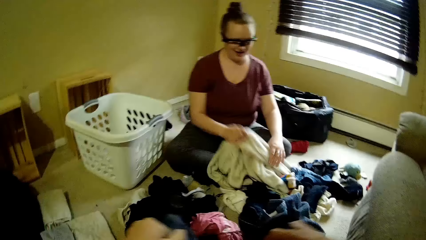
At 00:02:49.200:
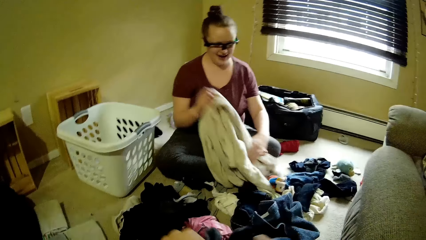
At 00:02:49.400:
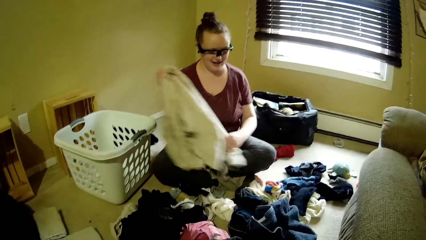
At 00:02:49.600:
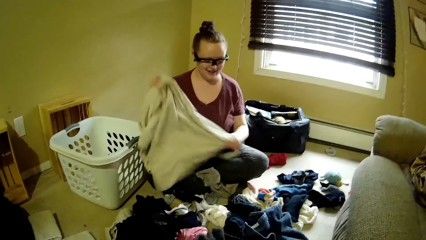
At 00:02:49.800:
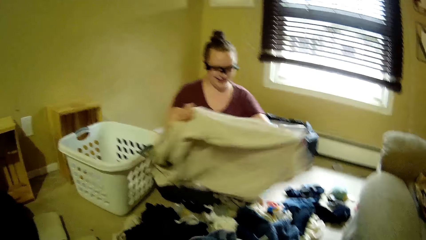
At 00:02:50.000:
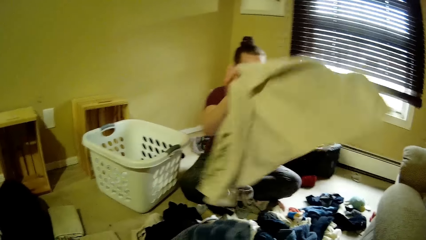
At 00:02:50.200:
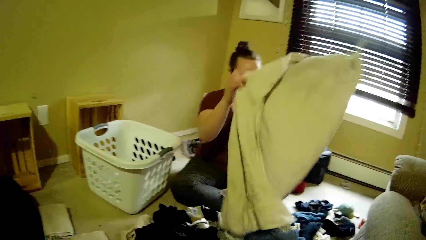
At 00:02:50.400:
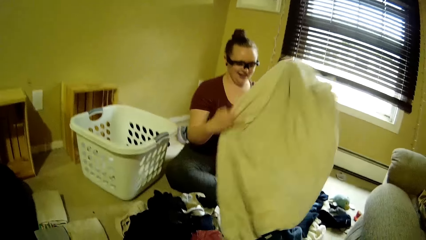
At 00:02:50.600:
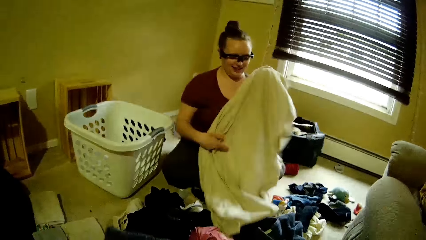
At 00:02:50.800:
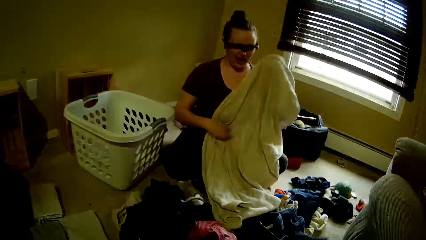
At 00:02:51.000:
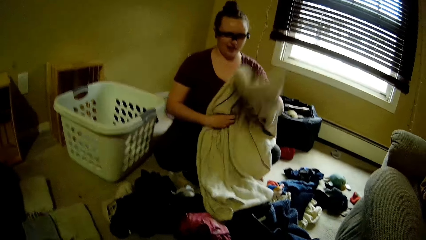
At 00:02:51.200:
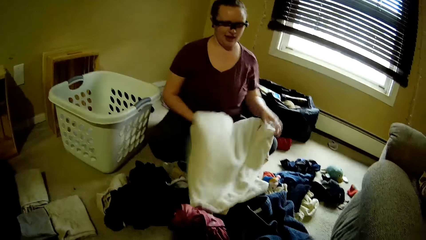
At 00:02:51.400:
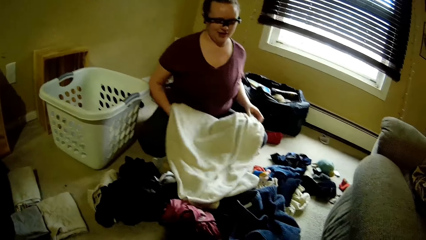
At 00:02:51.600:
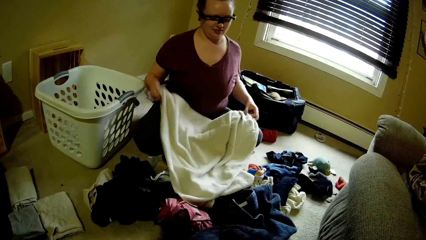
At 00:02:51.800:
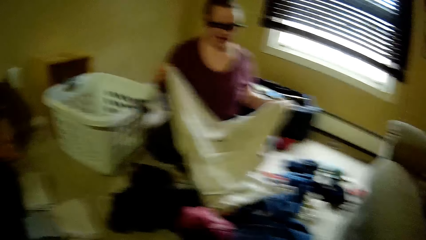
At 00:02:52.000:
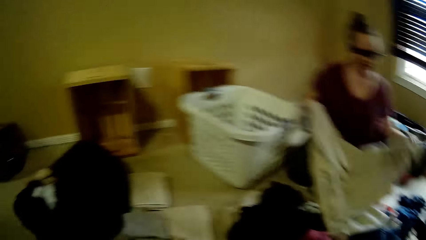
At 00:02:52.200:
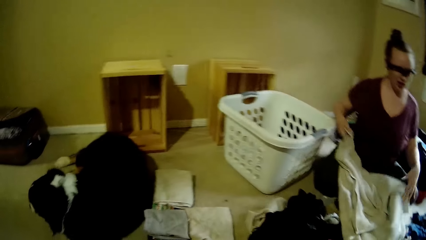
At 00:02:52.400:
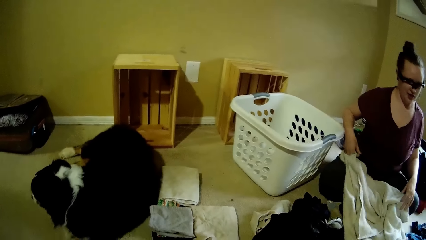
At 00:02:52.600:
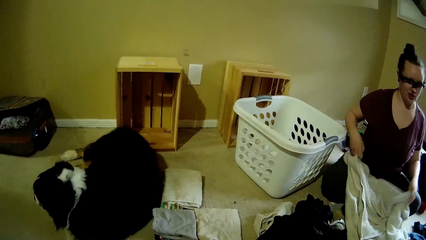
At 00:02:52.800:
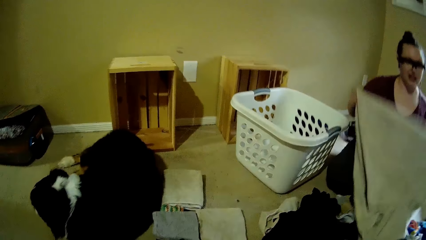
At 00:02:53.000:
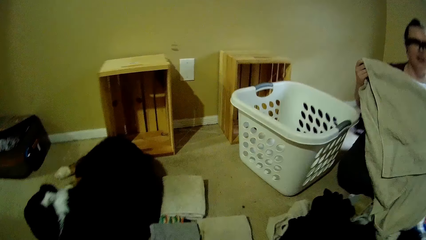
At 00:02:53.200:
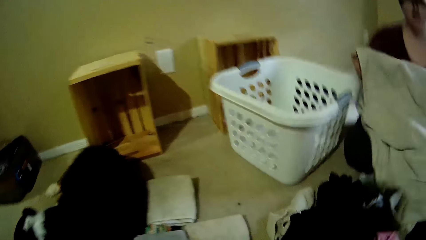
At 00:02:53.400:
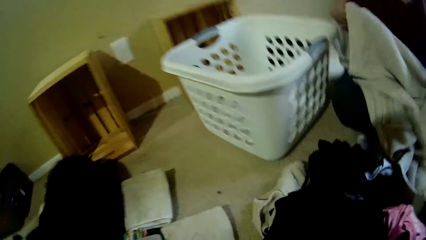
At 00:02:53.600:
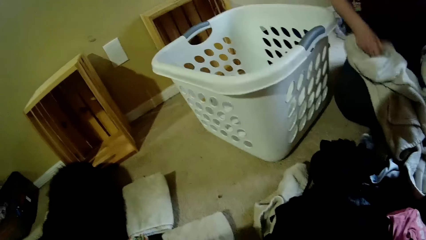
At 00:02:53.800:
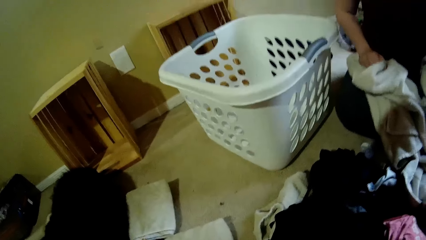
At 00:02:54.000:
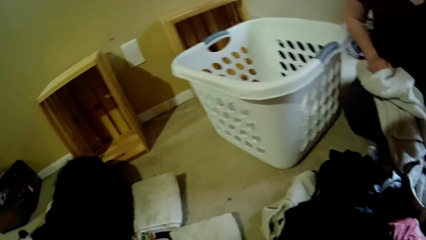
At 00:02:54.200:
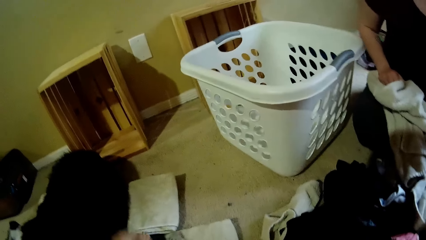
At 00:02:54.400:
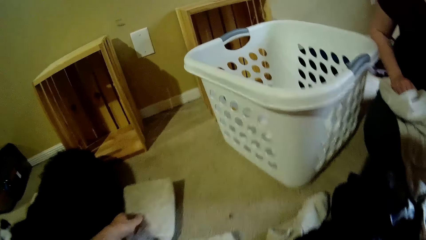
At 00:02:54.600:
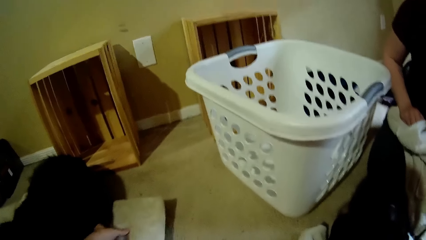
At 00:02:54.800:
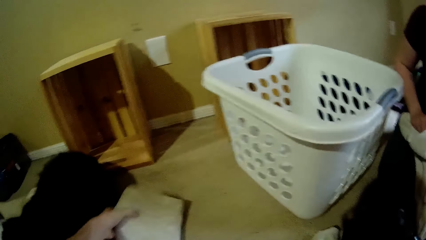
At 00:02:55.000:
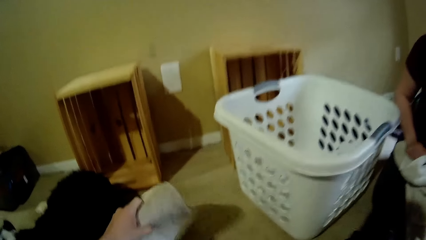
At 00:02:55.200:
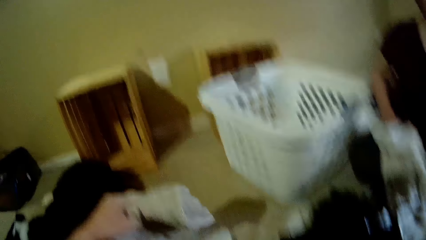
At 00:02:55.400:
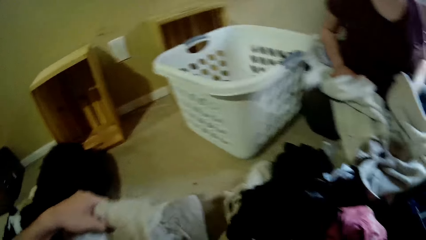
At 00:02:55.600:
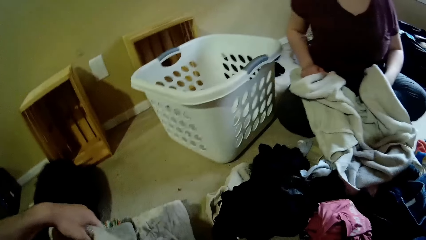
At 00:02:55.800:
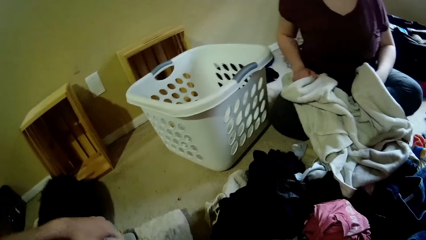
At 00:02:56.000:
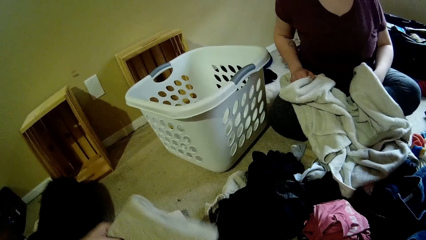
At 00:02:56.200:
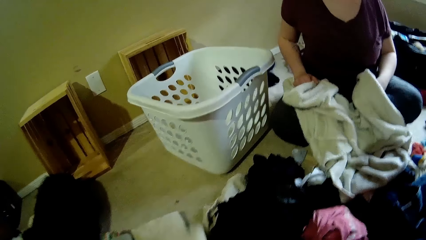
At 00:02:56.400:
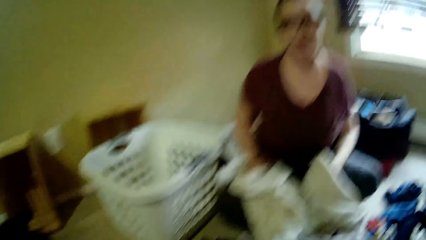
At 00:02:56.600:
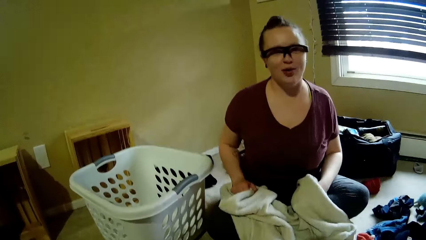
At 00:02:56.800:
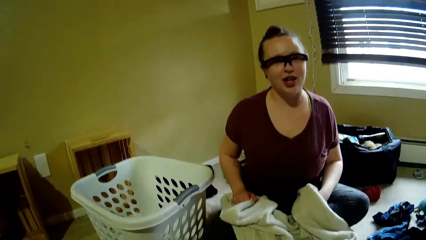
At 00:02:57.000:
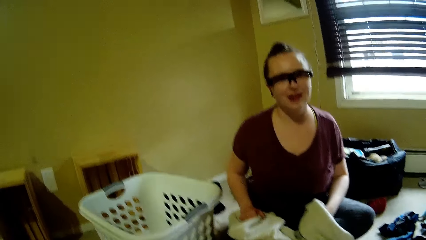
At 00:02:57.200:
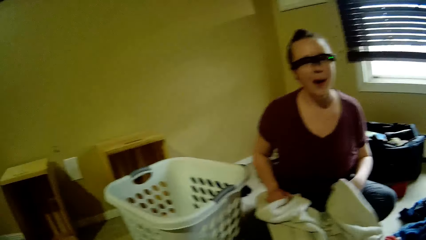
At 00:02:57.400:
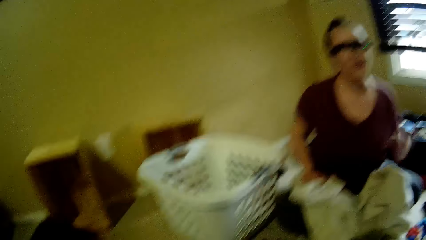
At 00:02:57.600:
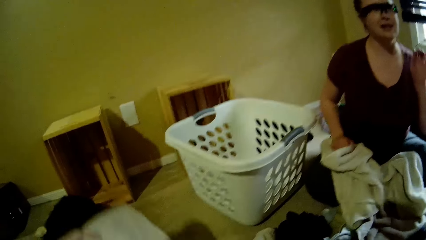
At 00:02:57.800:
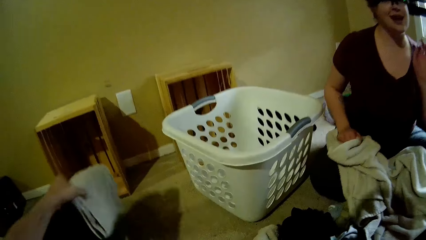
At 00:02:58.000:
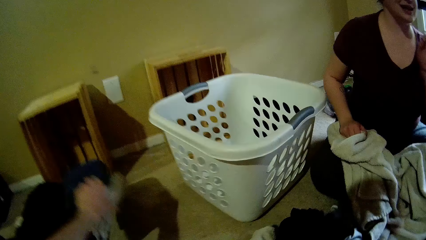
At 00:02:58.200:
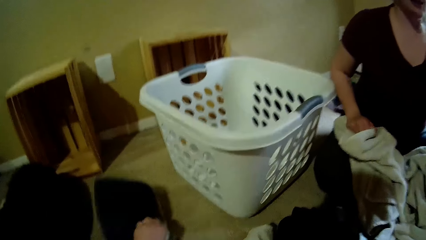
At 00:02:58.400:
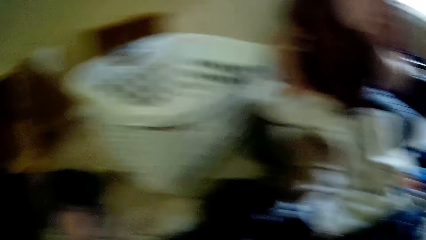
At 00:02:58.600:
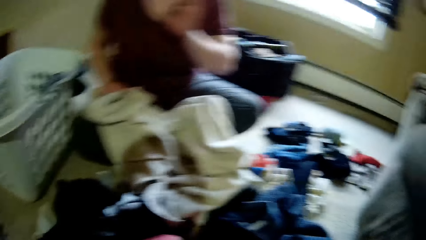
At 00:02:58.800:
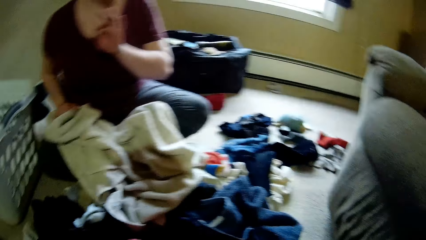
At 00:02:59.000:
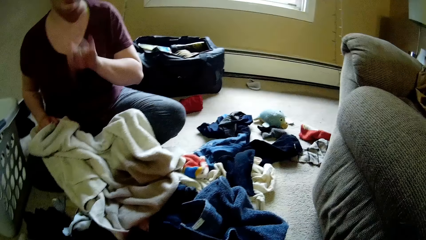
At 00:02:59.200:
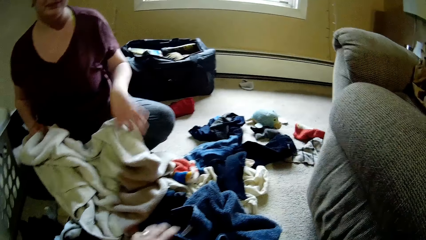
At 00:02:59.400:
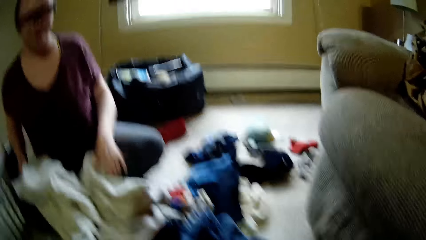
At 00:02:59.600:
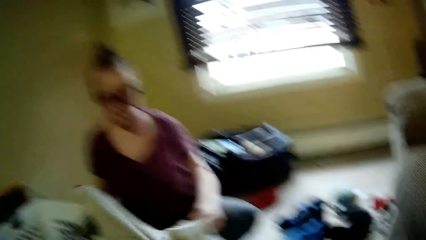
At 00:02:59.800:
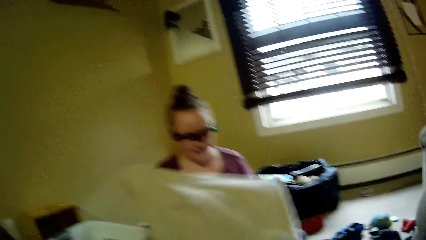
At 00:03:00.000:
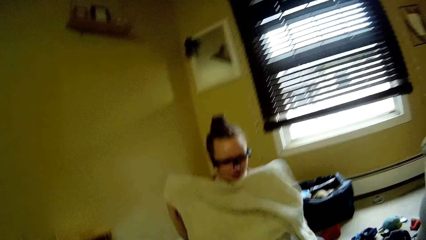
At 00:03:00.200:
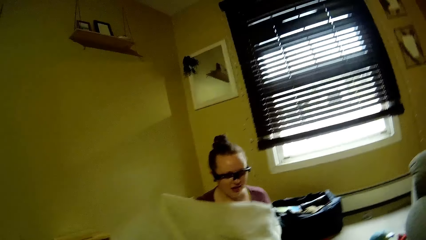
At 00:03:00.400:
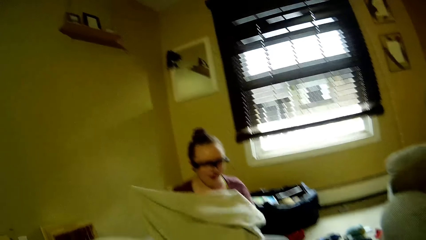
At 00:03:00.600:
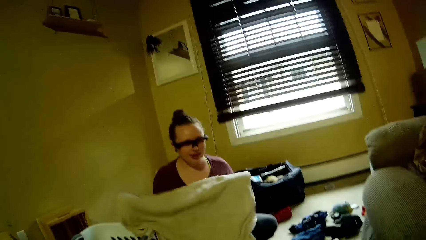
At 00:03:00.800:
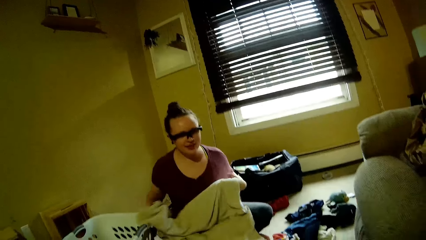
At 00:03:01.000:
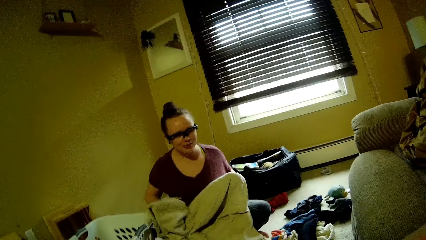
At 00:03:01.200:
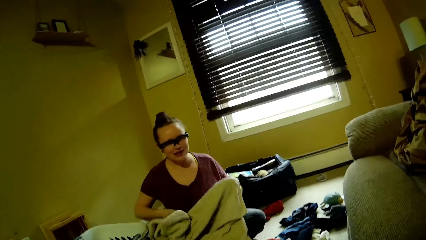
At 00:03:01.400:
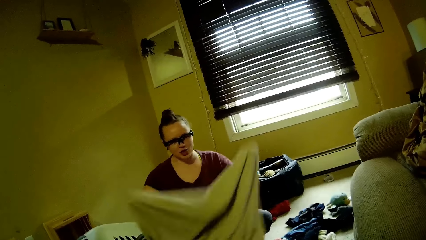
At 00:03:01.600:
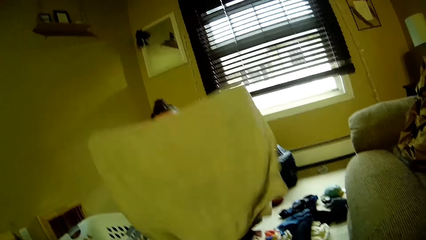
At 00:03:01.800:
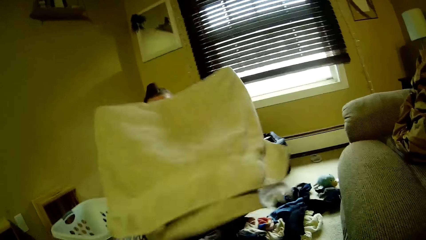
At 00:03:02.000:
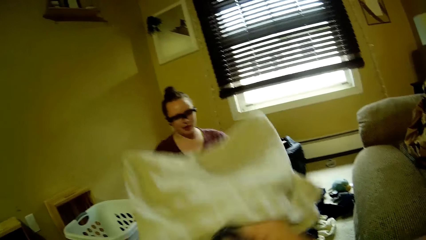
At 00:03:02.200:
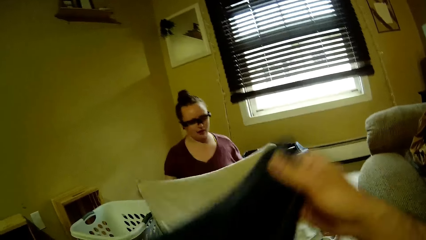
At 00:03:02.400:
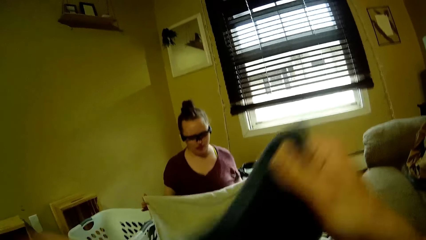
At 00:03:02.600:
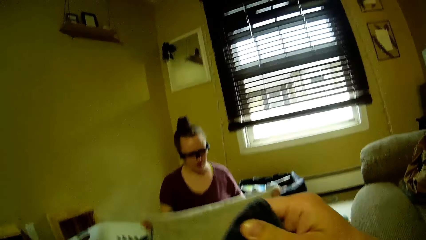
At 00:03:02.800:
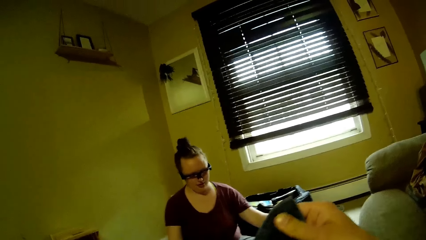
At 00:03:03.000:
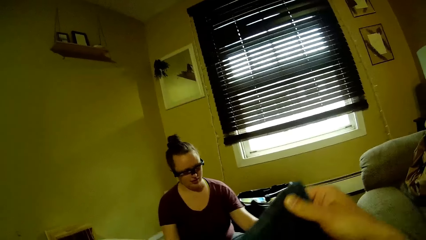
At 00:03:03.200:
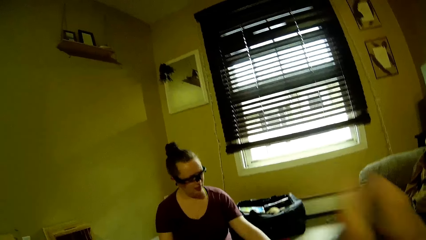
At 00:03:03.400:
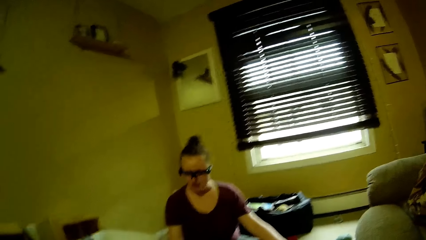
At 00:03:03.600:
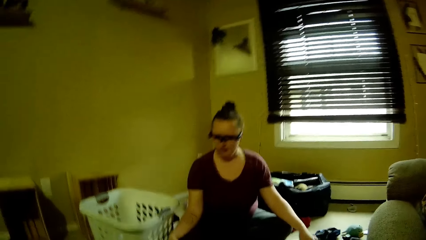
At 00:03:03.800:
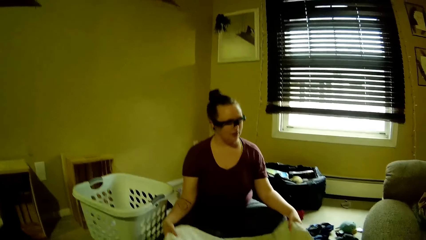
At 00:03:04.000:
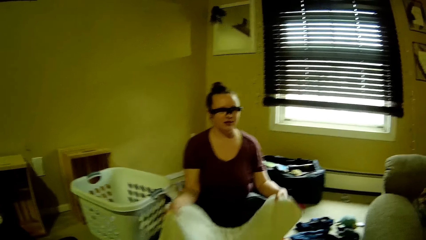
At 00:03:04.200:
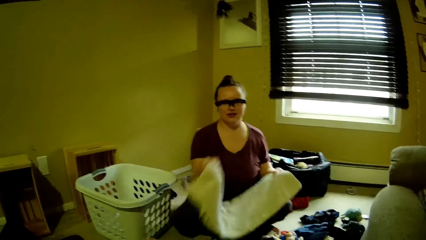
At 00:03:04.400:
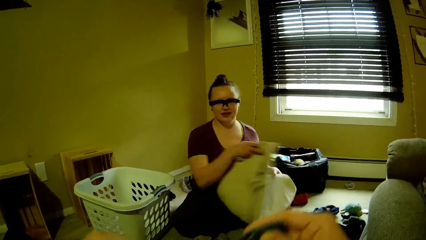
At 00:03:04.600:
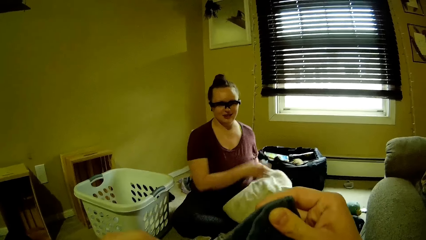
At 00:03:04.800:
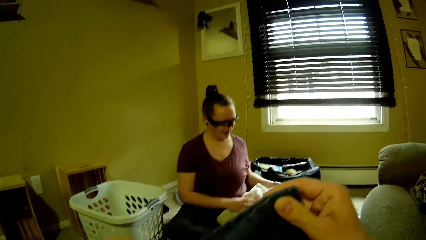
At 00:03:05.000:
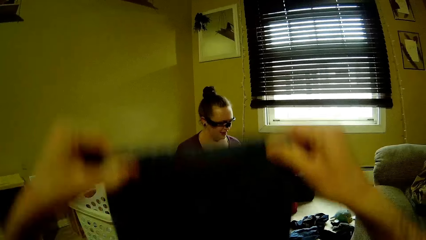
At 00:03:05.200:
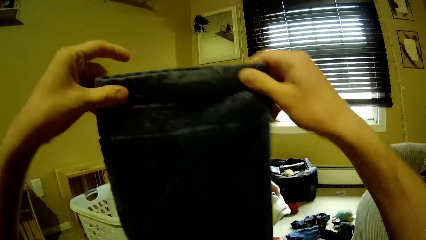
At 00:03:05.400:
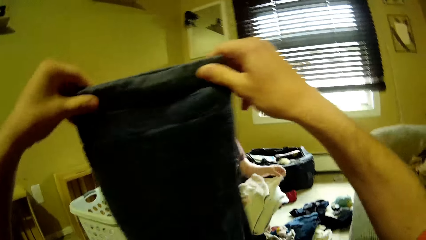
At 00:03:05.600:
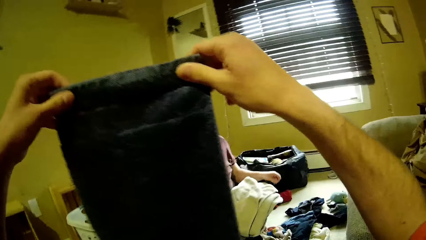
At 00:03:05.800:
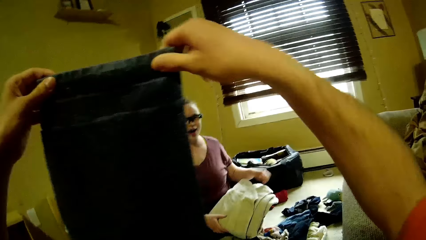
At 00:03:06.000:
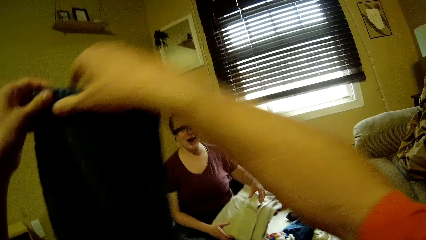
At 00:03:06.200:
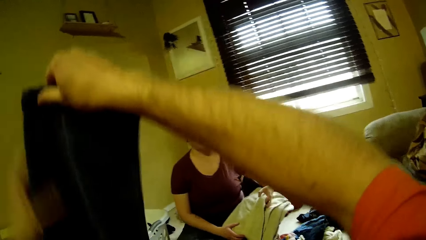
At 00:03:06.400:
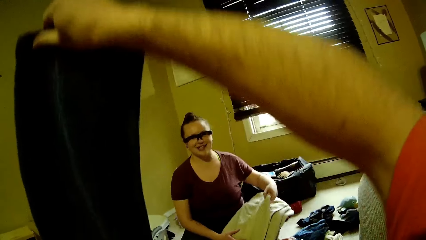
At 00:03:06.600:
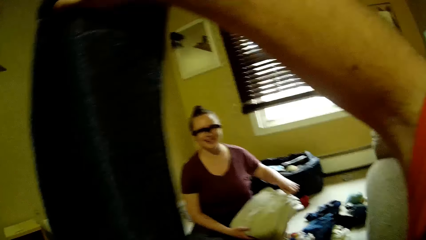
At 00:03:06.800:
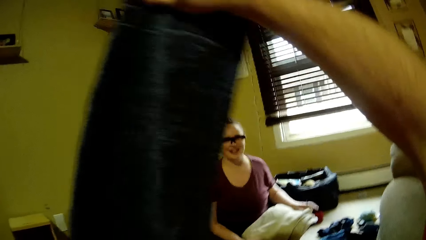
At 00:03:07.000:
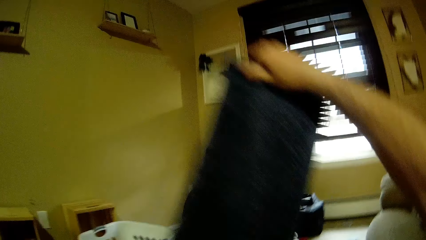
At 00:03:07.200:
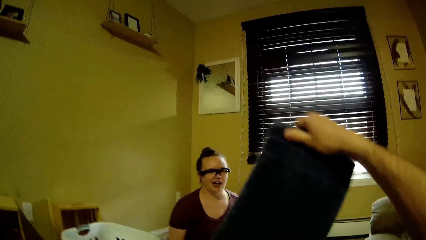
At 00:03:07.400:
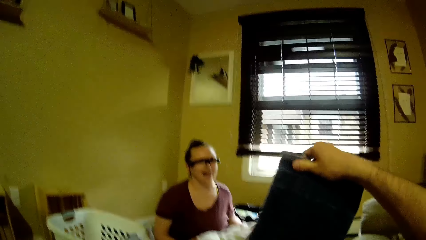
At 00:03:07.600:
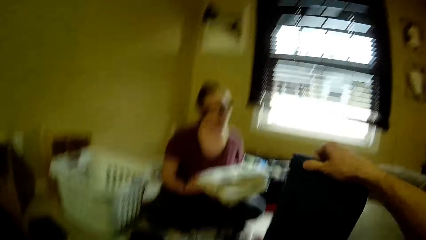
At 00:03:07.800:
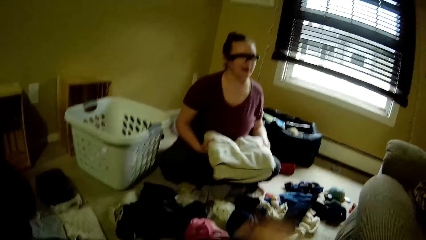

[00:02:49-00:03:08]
The woman picks a cloth from the floor with both hands and folds the cloth with both hands. The camera wearer picks the cloth from the floor with his left hand. The woman lifts a cloth. The camera wearer drops the clothes on the floor with his left hand. He arranges clothes. The woman folds the clothes with both hands. The woman lifts a cloth. The camera wearer holds a cloth with both hands. He lifts clothes. He folds the cloth with both hands.
